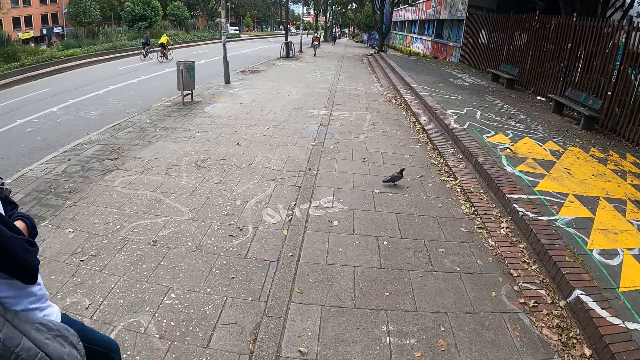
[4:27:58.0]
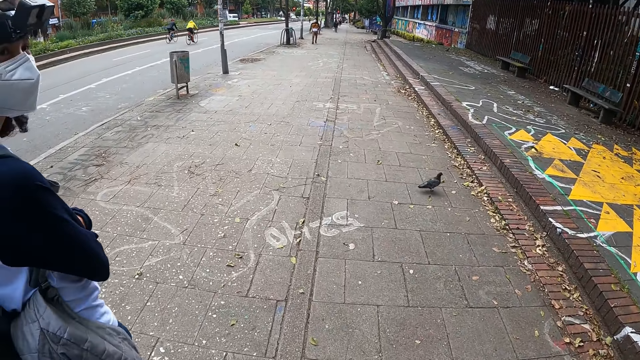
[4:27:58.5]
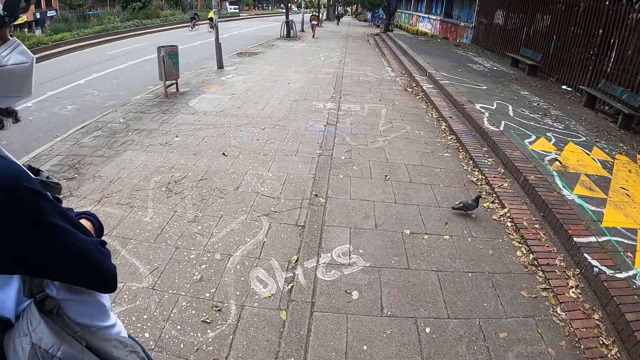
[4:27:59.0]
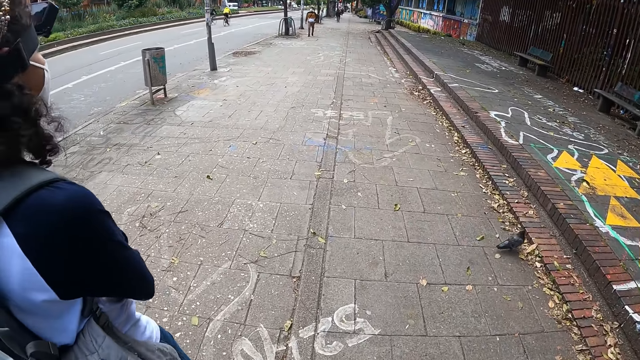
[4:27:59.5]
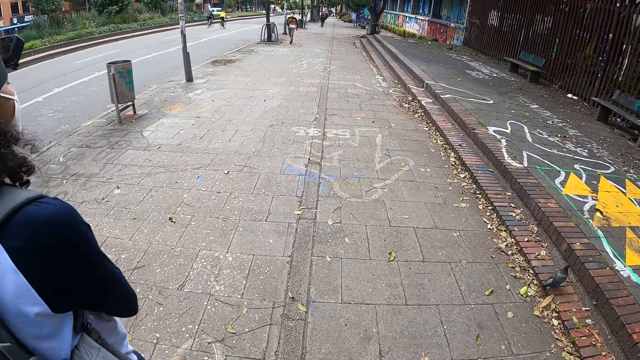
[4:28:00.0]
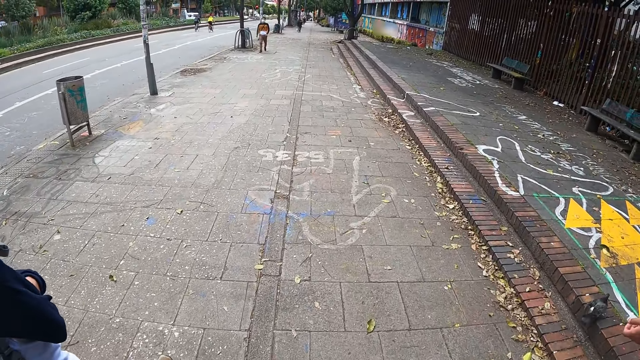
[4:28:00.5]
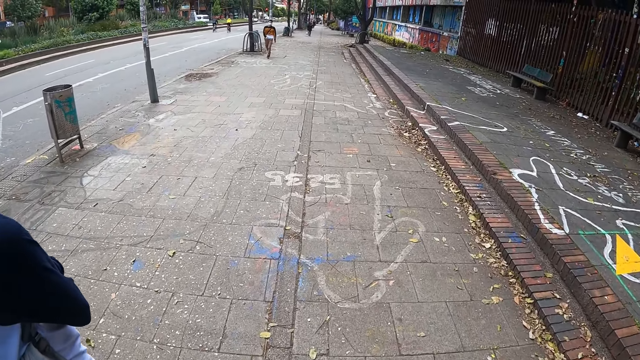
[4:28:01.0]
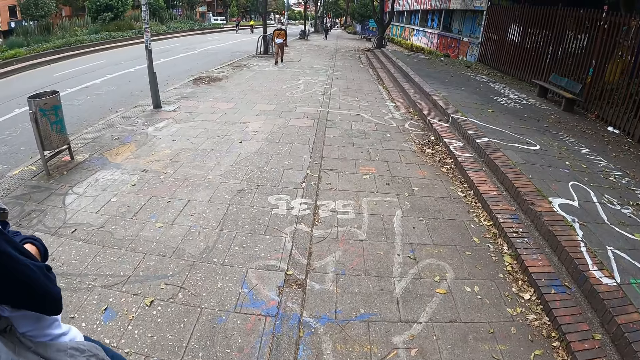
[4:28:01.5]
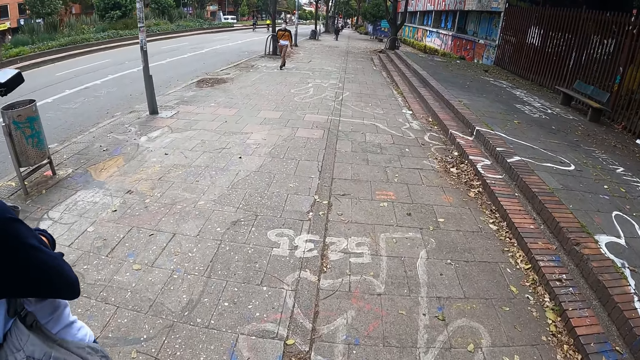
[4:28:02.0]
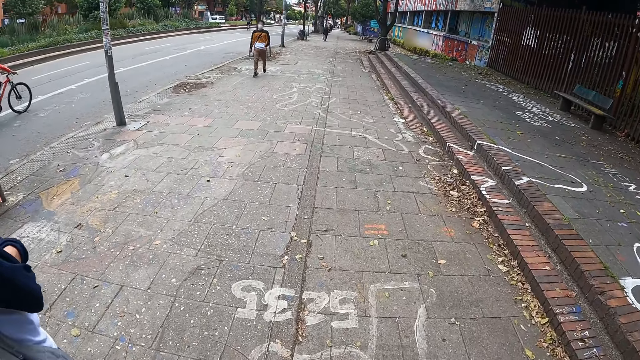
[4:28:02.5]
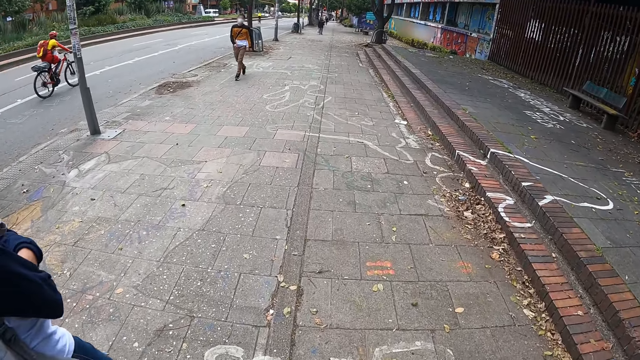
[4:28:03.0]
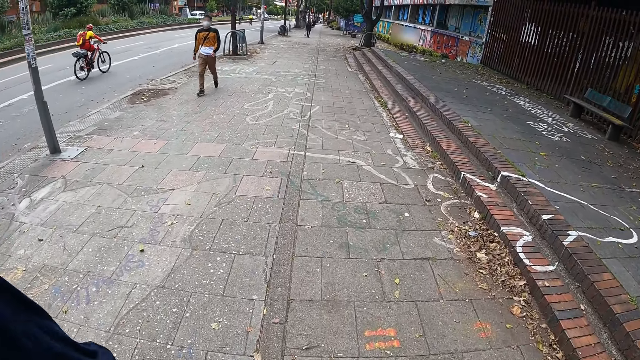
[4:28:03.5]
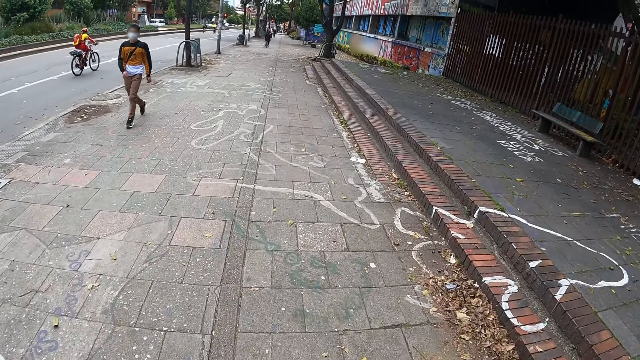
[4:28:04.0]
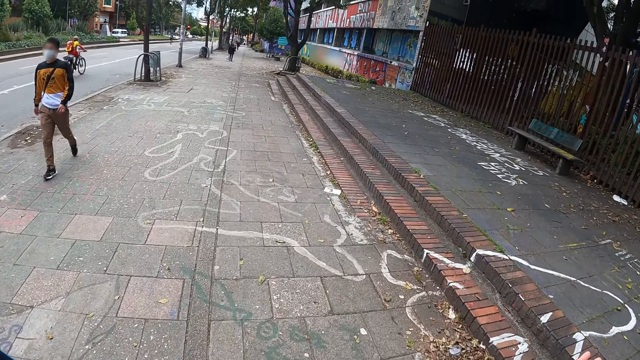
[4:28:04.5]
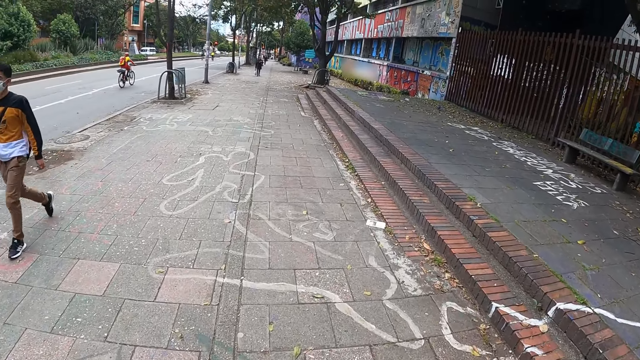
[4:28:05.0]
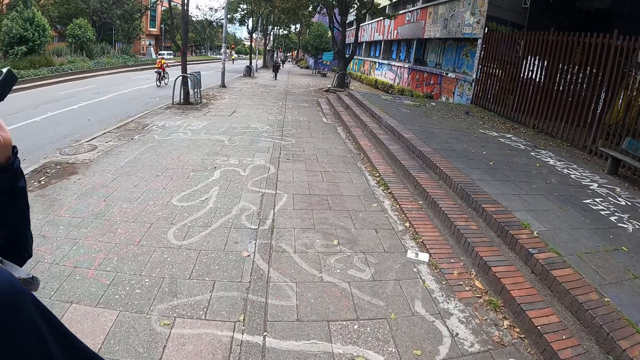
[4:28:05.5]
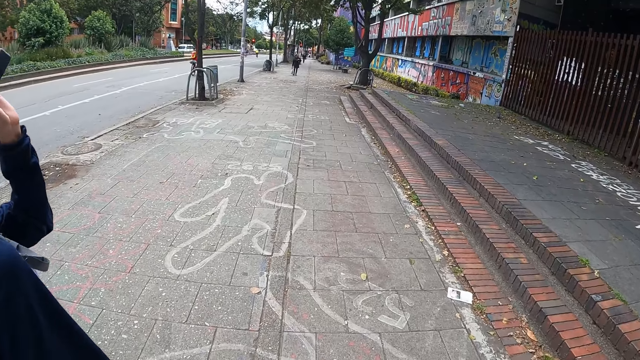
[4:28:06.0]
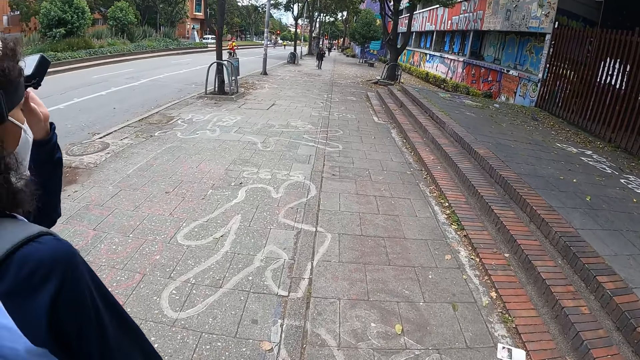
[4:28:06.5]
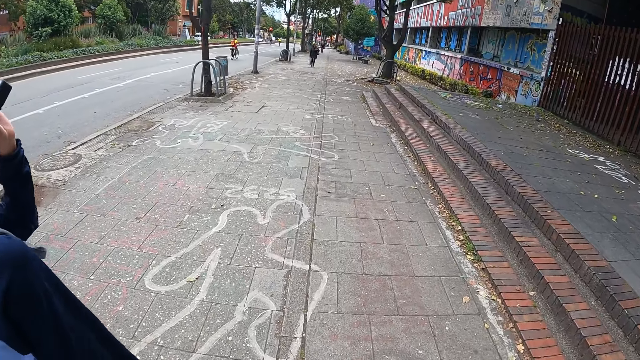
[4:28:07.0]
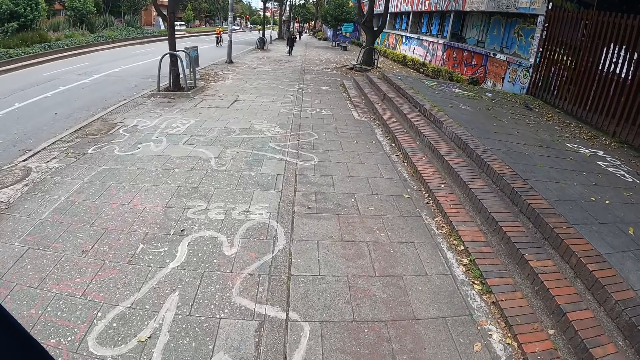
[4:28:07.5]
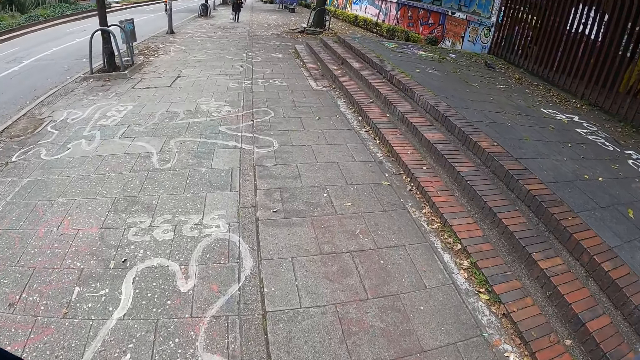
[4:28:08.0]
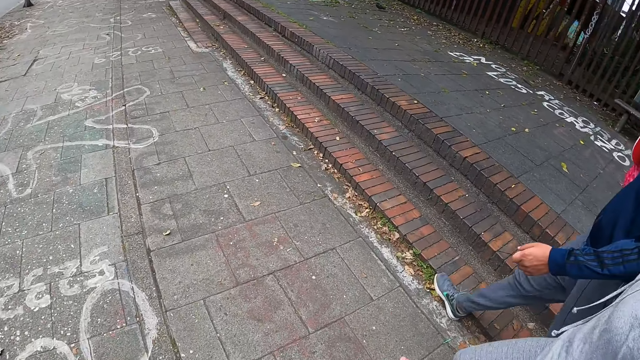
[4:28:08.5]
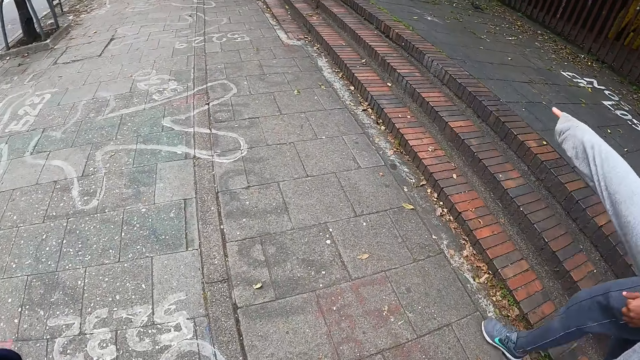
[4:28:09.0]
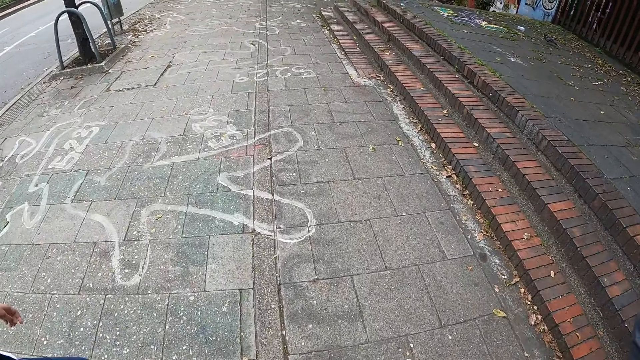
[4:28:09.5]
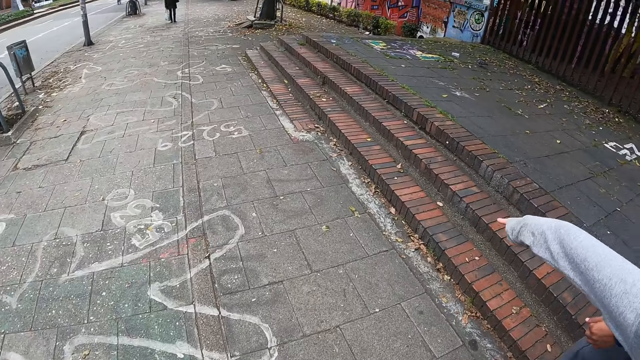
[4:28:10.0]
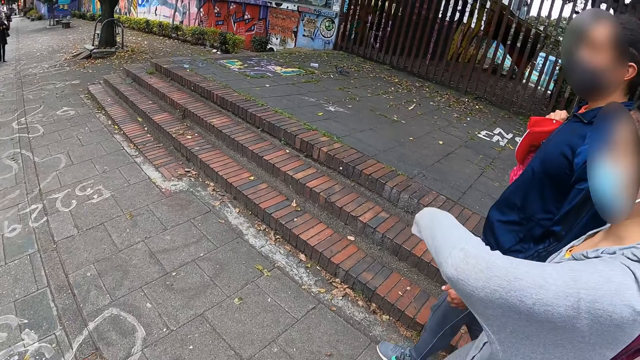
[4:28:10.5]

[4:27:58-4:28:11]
The camera wearer looks at the pedestrian. A man walks by the camera wearer. The camera wearer looks at the cyclist. A woman touches her face with her left hand. The camera wearer looks at the camera of a person. They look at the markings on the pathway. They look at the hand of another person.

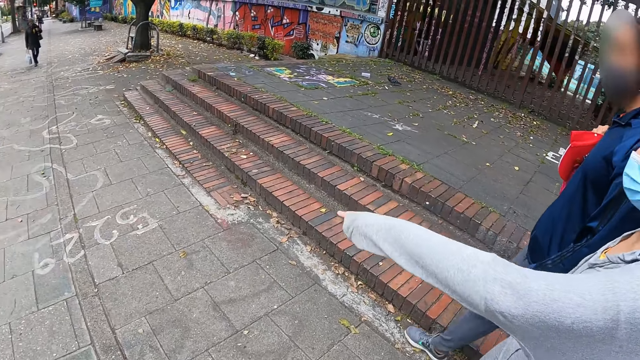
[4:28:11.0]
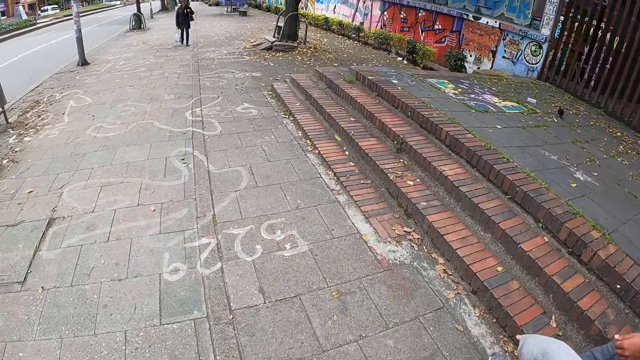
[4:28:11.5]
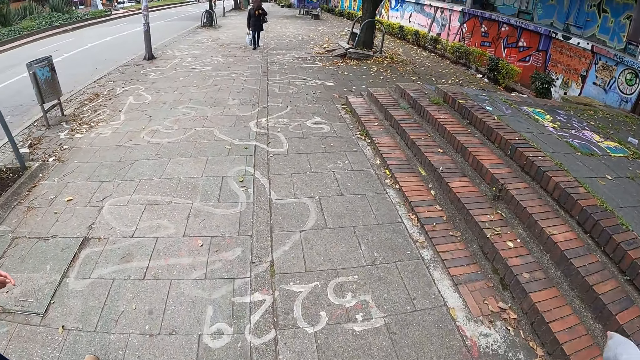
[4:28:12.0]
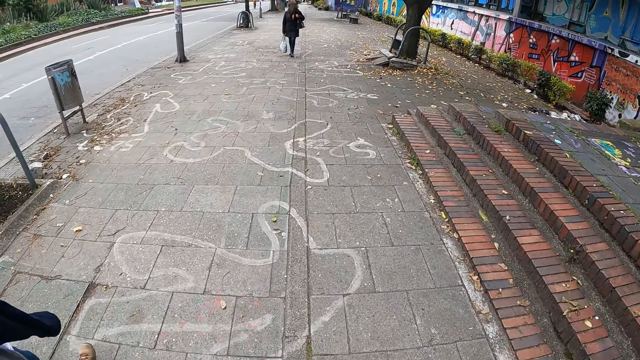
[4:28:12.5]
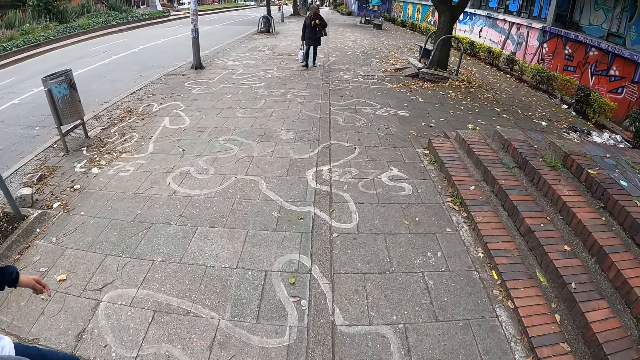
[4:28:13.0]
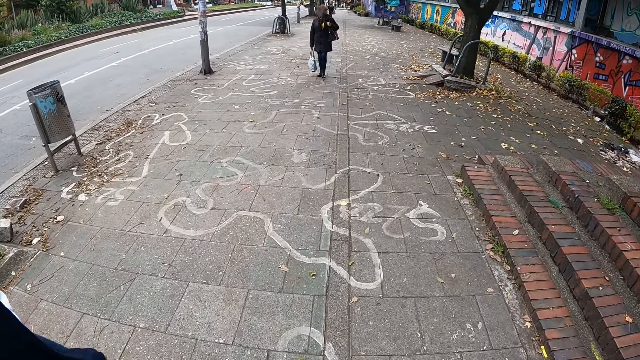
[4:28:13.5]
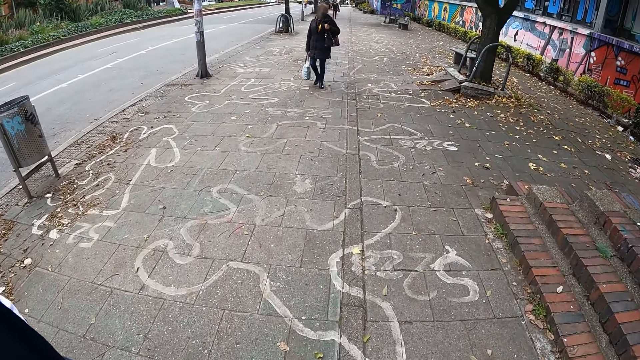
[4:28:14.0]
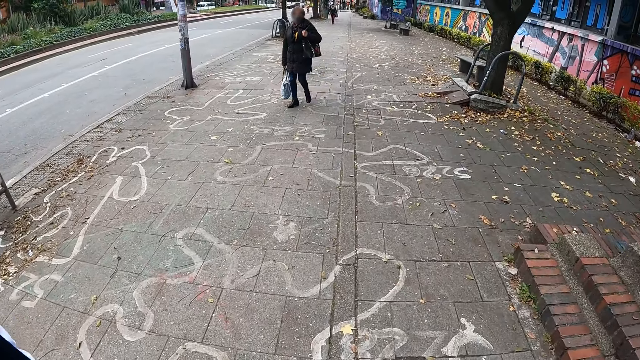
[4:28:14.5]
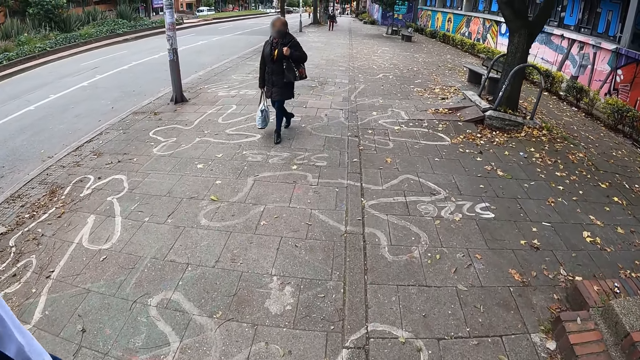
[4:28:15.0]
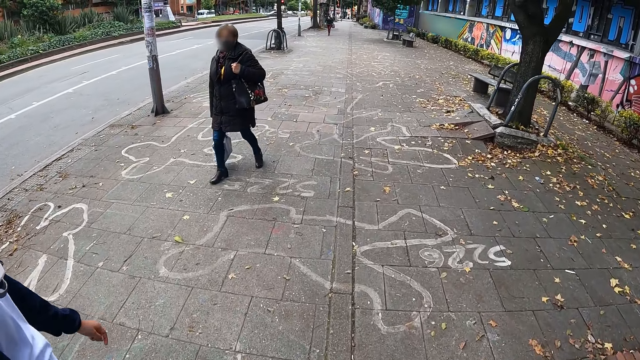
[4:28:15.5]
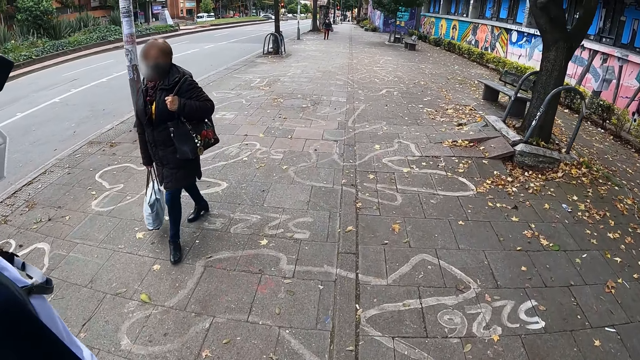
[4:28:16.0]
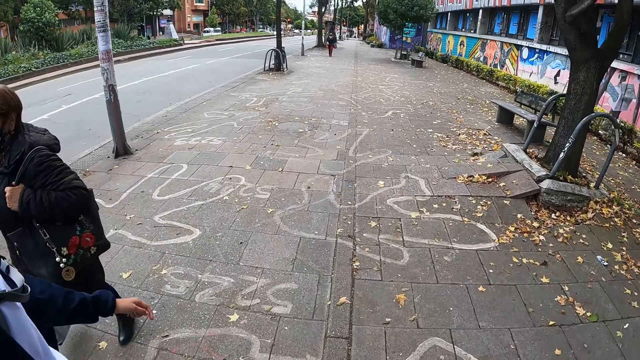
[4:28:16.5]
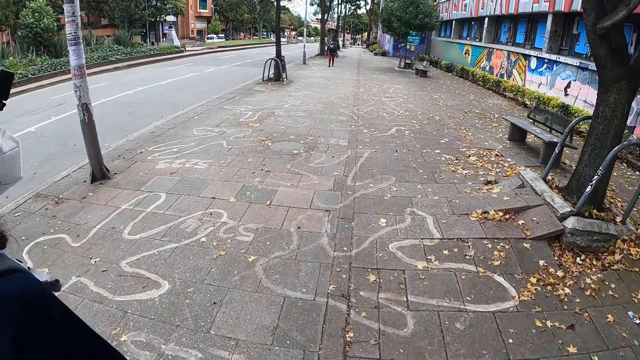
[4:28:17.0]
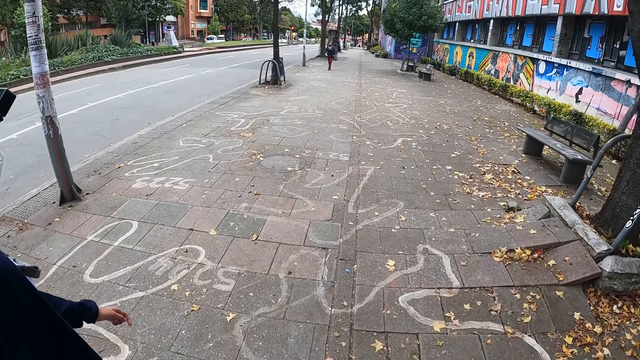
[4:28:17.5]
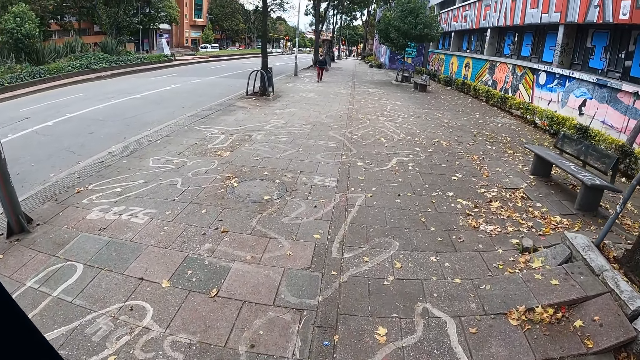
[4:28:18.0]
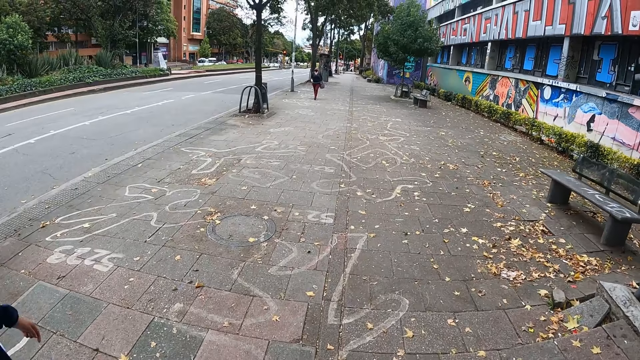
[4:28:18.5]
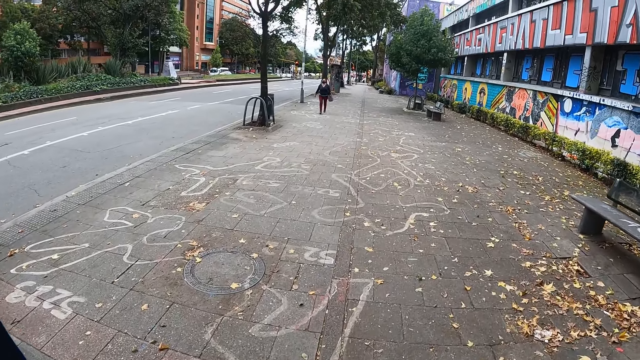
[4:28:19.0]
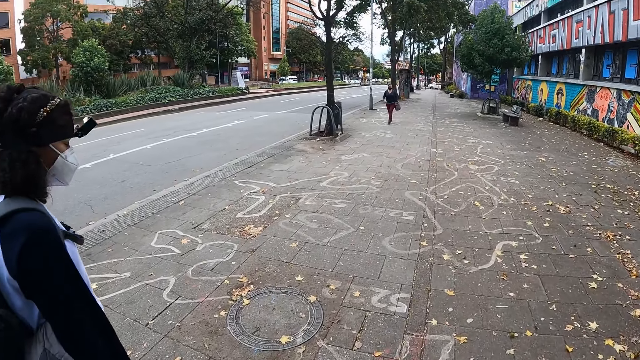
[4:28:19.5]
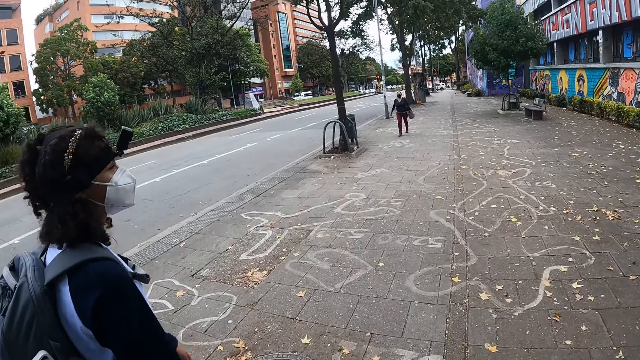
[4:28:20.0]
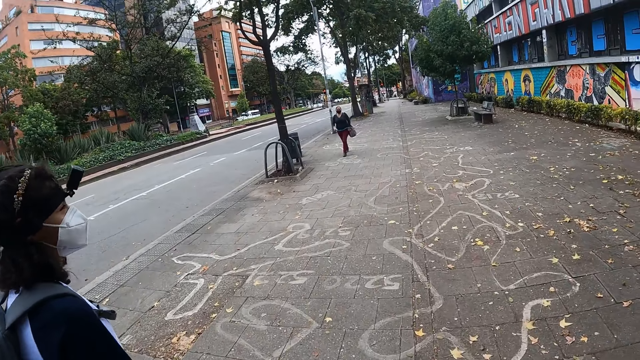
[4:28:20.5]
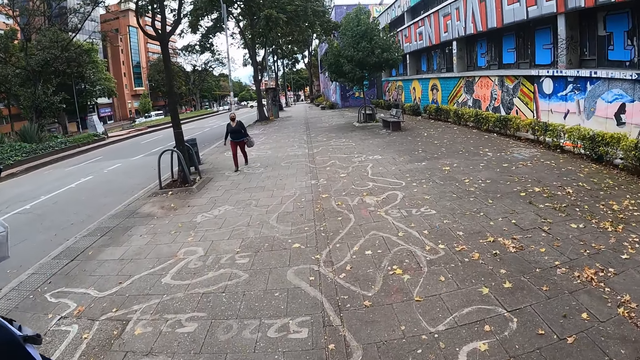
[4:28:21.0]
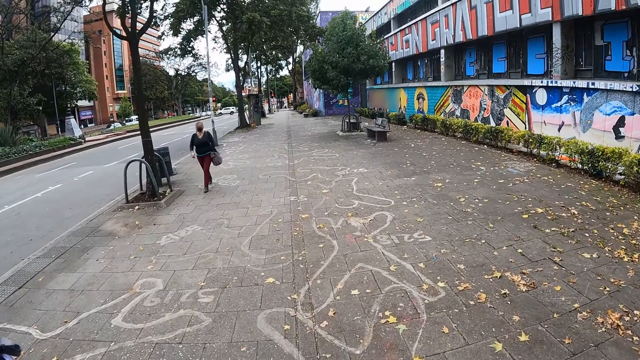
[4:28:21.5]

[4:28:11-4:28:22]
The camera wearer looks at the stairs on the pathway. They look at the markings on the pathway. They look at the left hand of a person. They look at the pedestrian. A woman walks by the camera wearer. The camera wearer looks at the markings on the pathway. They look at the person.
